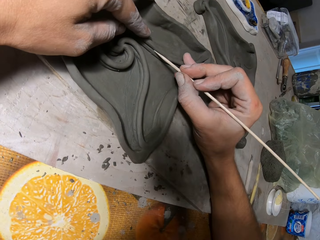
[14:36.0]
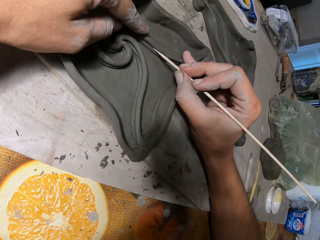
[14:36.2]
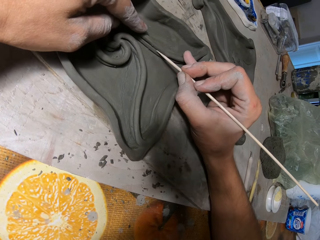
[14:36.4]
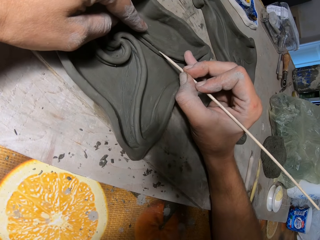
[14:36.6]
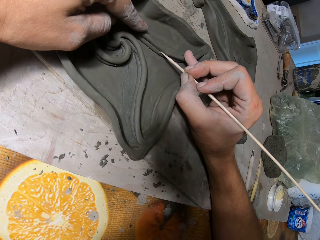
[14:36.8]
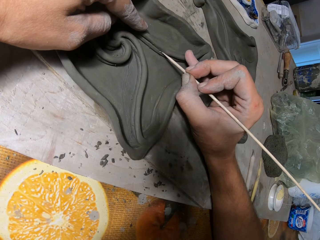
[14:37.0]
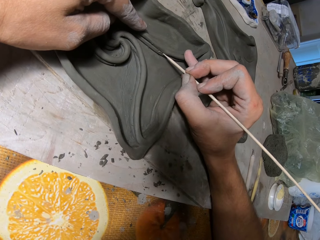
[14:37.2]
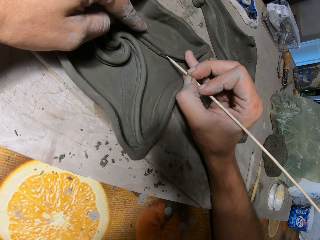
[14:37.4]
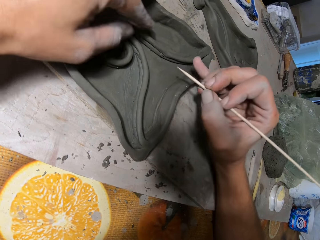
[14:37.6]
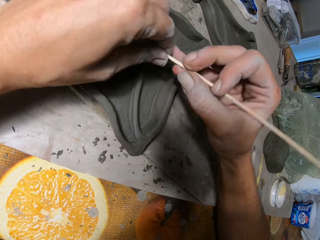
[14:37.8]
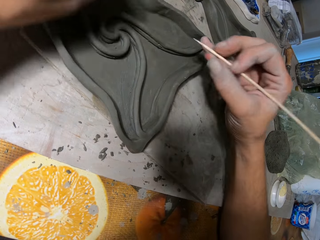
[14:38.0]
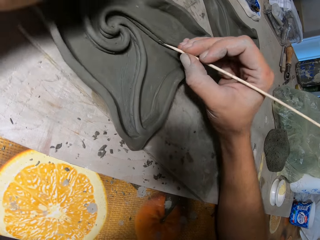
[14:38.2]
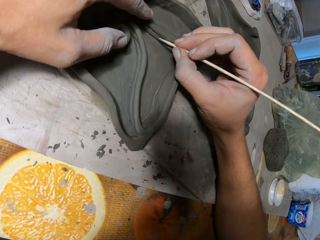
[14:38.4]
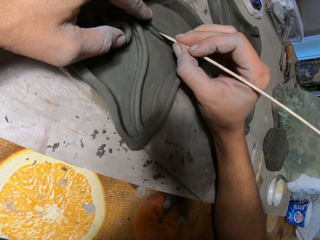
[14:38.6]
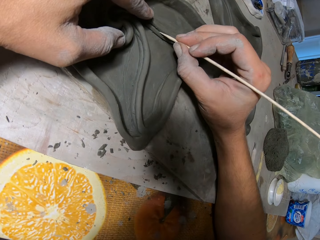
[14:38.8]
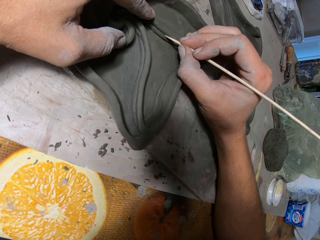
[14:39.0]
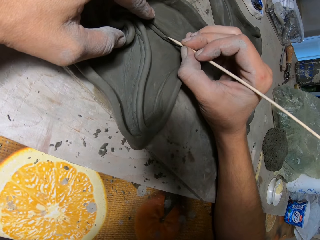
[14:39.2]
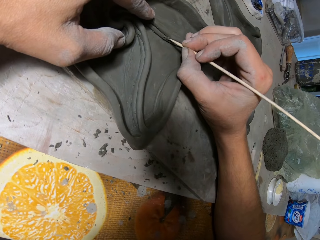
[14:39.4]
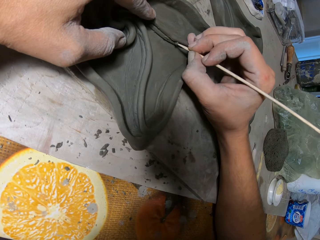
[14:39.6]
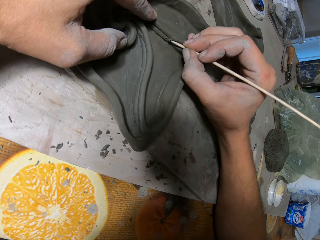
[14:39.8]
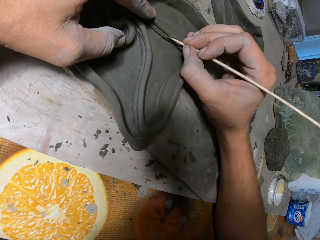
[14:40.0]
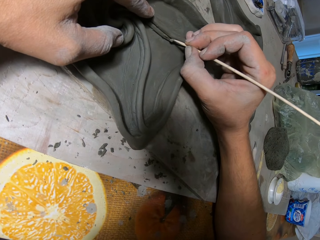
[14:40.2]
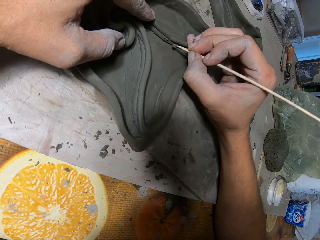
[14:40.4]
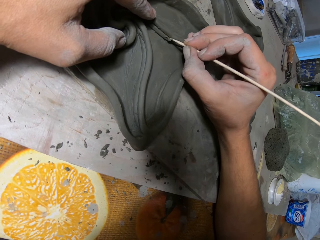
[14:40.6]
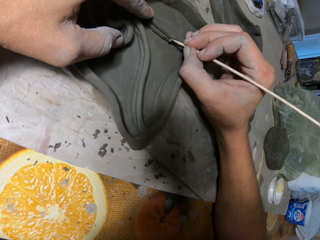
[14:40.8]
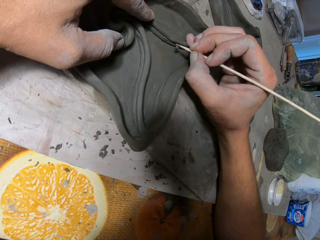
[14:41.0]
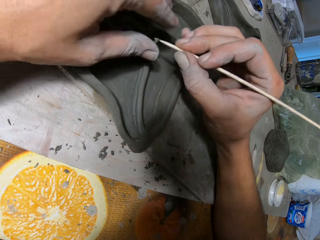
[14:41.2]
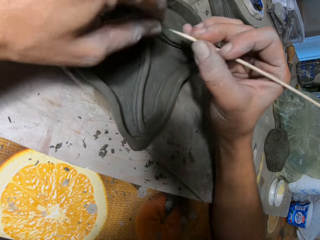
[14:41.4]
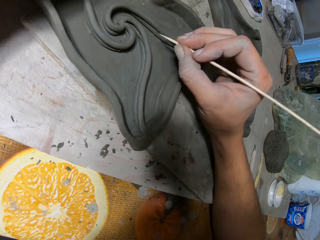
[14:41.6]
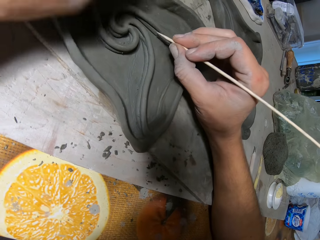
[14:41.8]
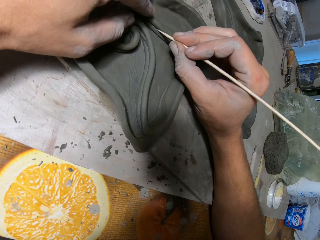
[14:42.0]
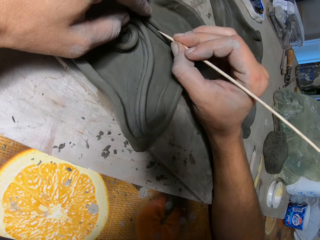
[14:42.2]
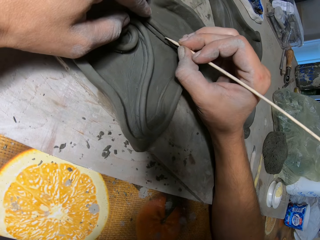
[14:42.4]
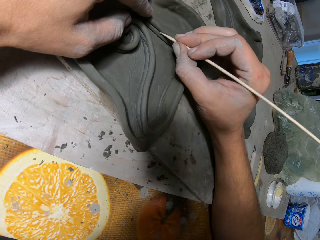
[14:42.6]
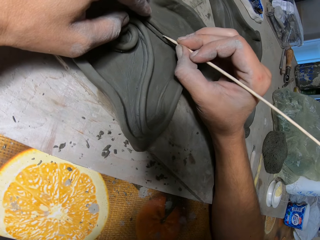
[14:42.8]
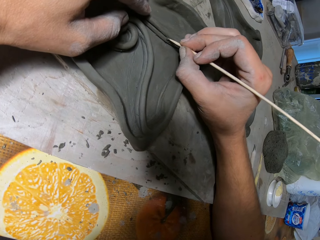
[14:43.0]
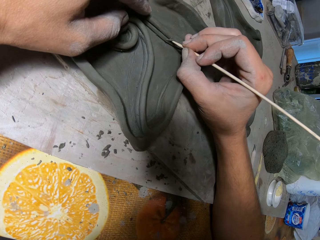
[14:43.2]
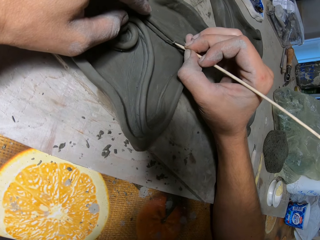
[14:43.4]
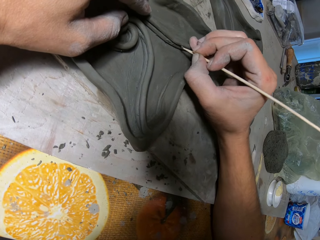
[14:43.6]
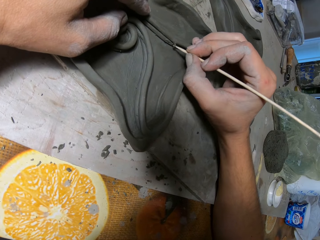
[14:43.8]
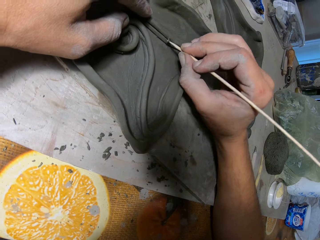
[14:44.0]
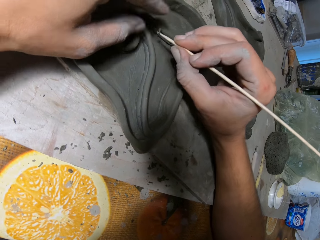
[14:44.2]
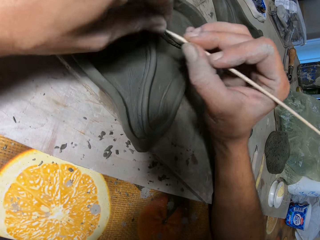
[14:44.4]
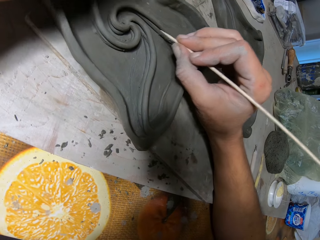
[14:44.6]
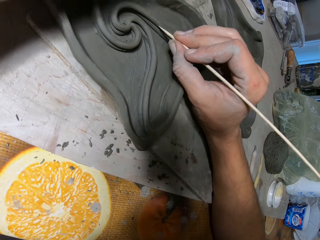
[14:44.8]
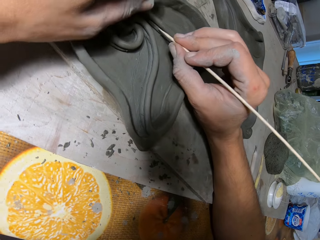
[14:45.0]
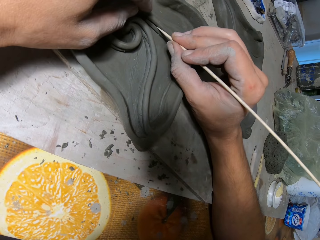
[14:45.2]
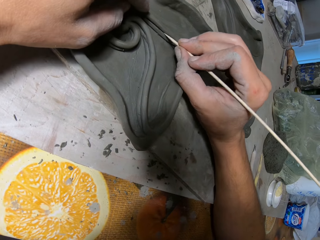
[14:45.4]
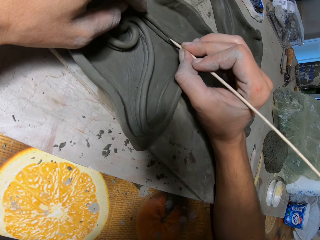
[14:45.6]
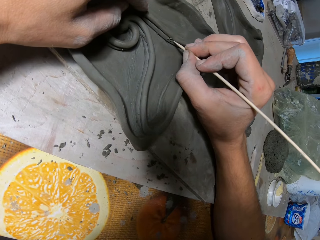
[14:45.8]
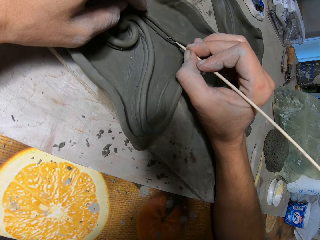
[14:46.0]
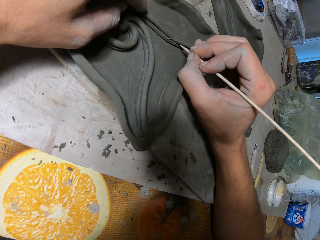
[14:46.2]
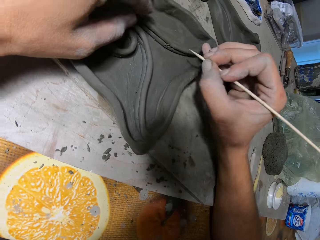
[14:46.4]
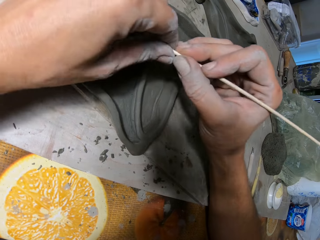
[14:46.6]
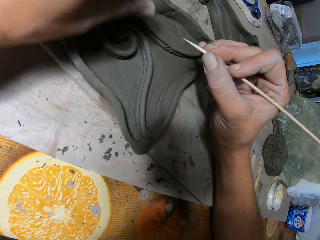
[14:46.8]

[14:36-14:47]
The camera wearer smoothens the clay mold with the wooden stick in his right hand. He aligns the pottery. He wipes off a clay particle on the wooden stick with his left hand. He smoothens the clay mold with the wooden stick in his right hand. He aligns the pottery. He wipes off a clay particle on the wooden stick with his left hand. He smoothens the clay mold with the wooden stick in his right hand. He aligns the pottery. He wipes off a clay particle on the wooden stick with his left hand. He aligns the pottery. He smoothens the clay mold with the wooden stick in his right hand.

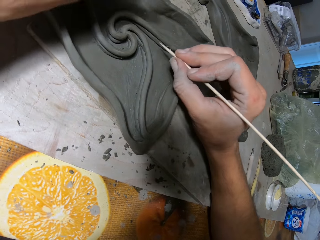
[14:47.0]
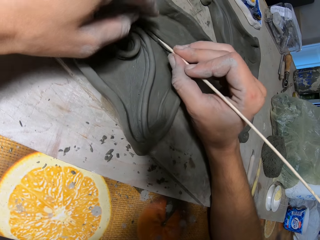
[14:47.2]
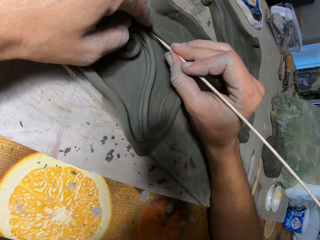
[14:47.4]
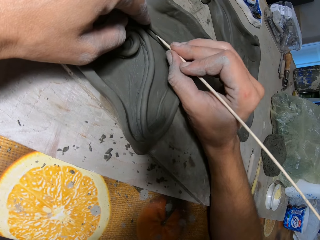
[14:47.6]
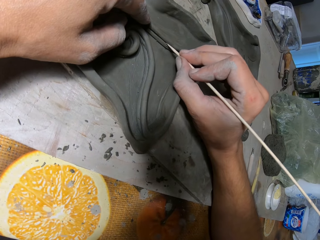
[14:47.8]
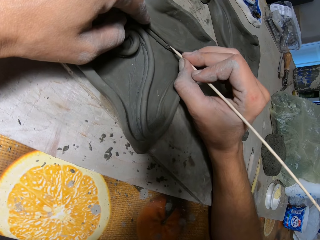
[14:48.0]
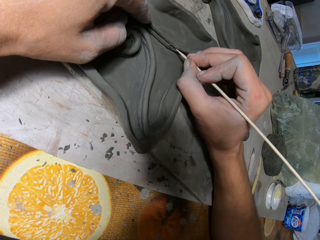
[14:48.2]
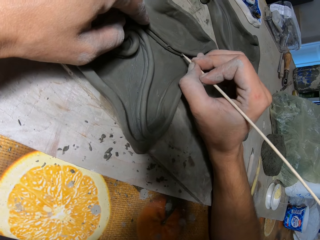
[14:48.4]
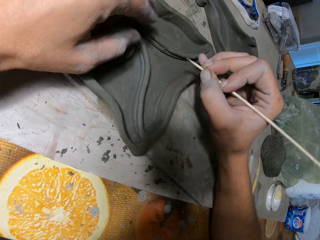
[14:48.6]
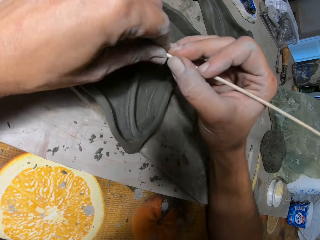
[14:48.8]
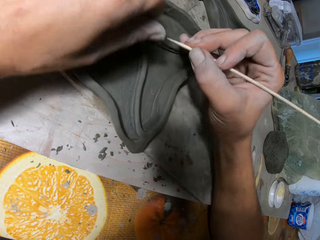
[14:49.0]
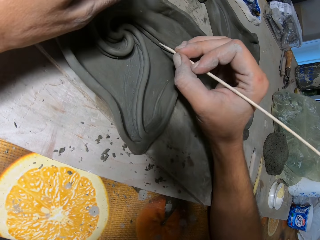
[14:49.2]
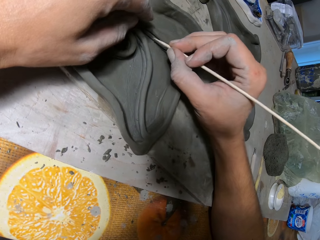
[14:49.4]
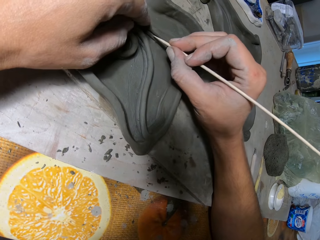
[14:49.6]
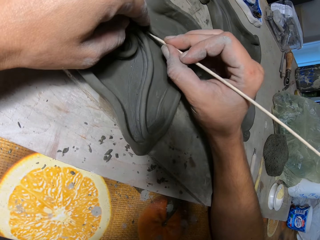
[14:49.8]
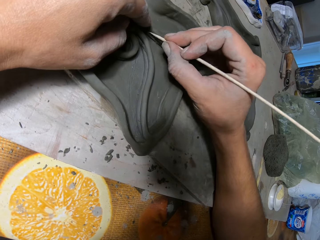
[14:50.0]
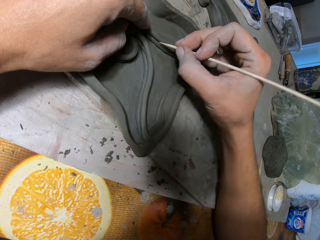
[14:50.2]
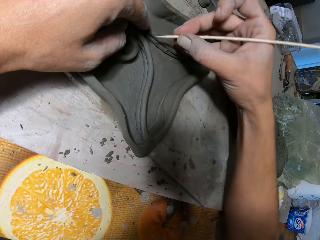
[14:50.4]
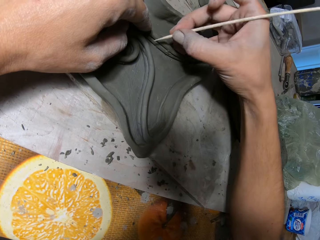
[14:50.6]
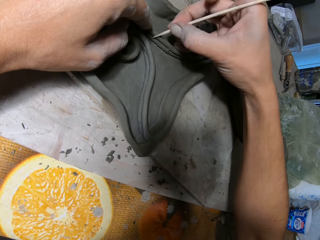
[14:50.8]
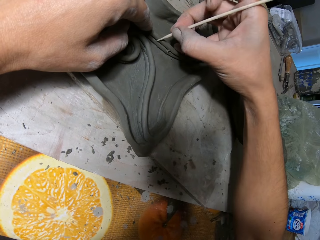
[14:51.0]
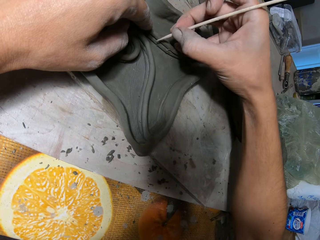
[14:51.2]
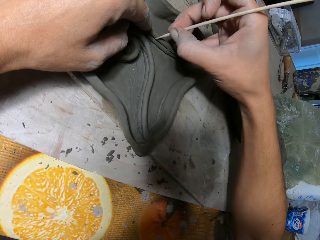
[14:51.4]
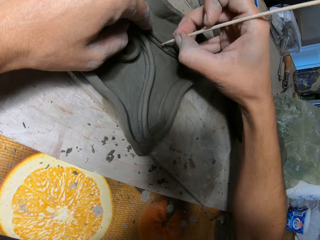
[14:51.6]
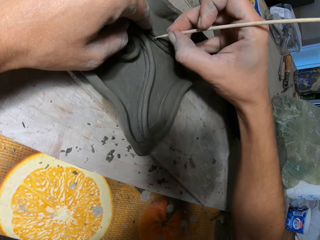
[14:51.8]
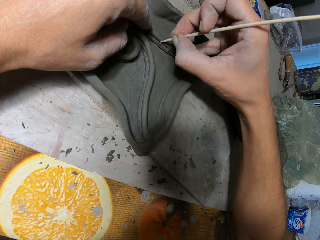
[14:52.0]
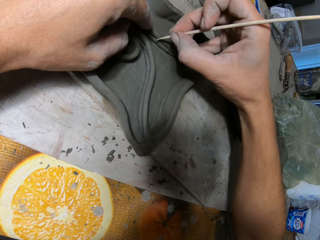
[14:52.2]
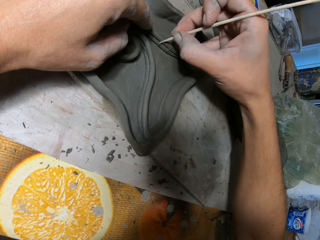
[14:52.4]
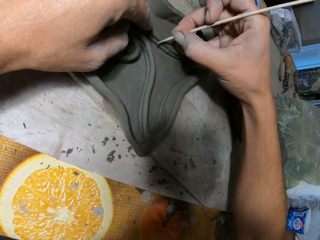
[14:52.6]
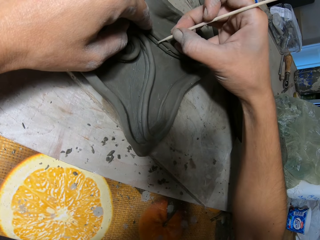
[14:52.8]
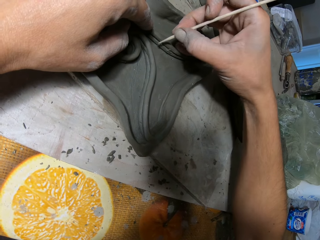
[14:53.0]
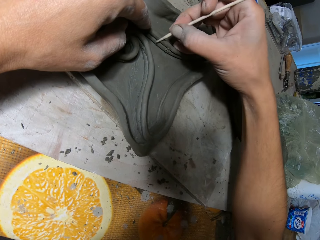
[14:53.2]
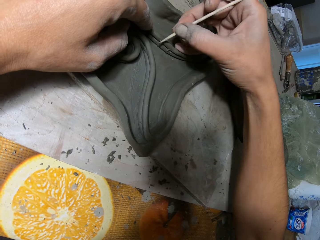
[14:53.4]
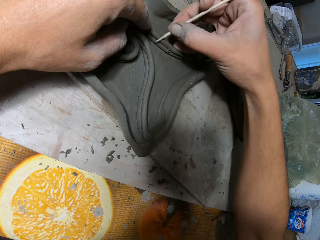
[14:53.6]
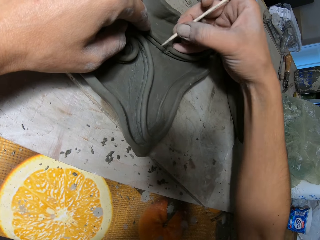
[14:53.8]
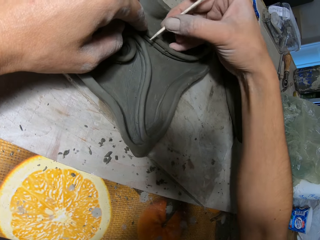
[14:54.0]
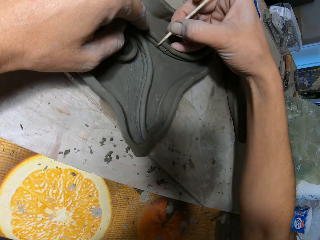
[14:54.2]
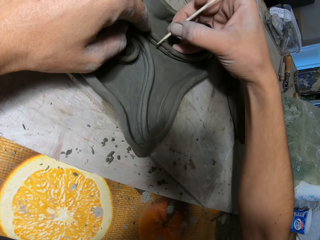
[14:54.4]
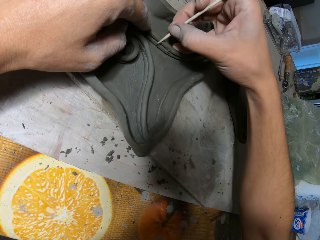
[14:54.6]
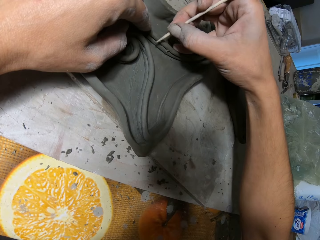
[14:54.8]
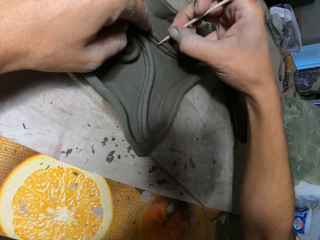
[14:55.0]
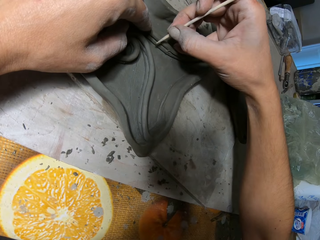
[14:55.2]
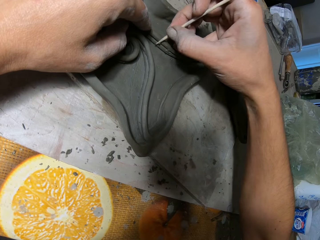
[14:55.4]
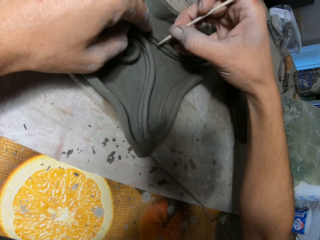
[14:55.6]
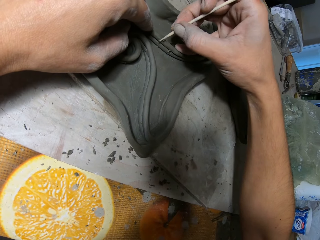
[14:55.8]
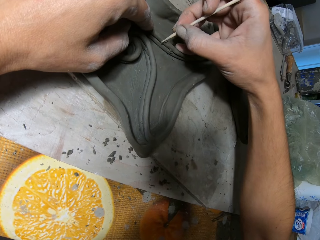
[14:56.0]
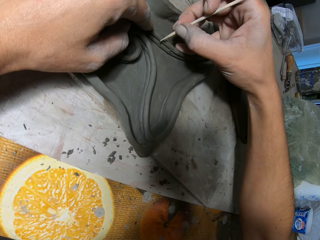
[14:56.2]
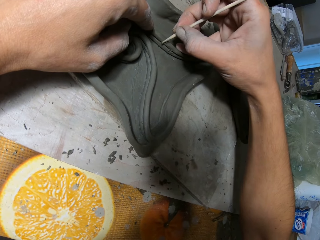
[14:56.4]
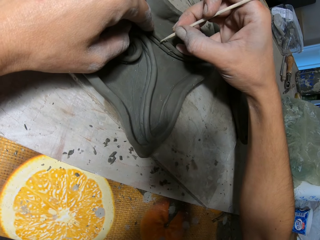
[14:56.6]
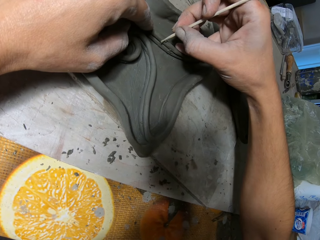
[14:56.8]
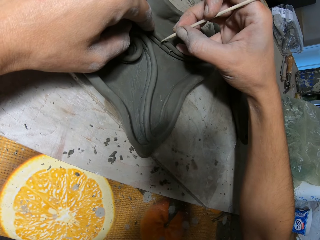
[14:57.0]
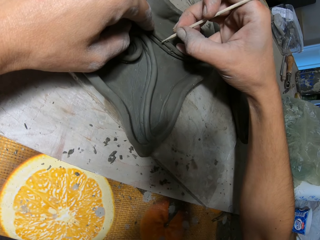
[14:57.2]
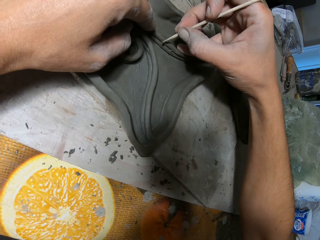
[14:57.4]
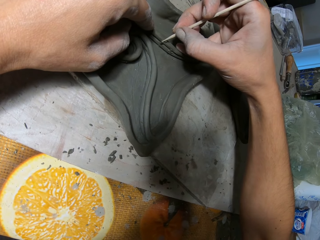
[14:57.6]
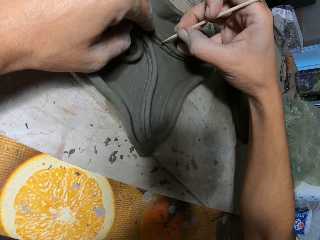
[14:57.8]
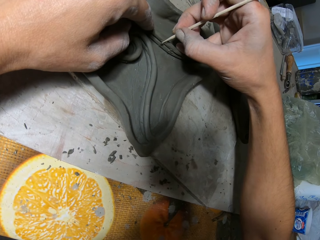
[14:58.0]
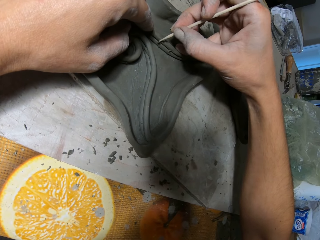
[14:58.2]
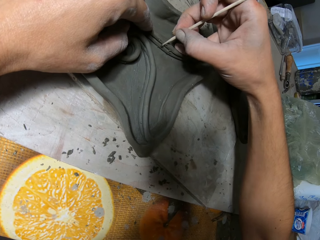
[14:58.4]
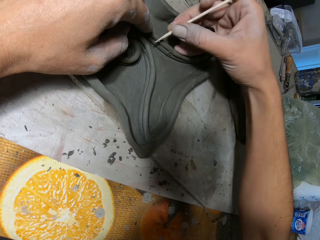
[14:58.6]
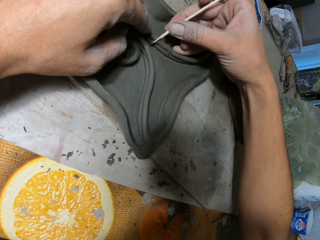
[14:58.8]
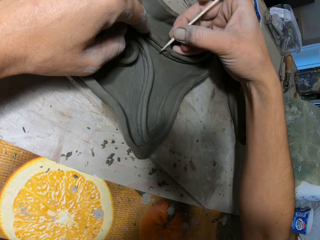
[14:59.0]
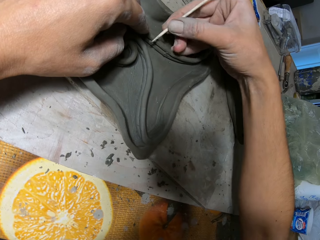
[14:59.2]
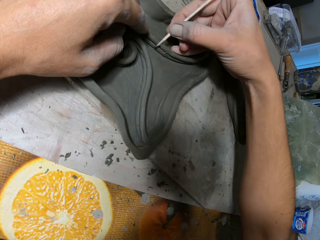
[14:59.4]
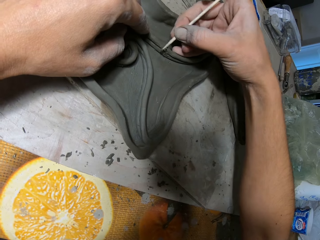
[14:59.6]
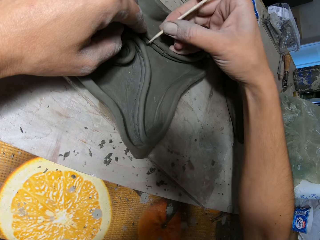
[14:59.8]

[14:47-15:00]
The camera wearer wipes off a clay particle on the wooden stick with his left hand. He smoothens the clay mold with the wooden stick in his right hand. He aligns the pottery. He wipes off a clay particle on the wooden stick with his left hand. He smoothens the clay mold with the wooden stick in his right hand. He aligns the pottery.
